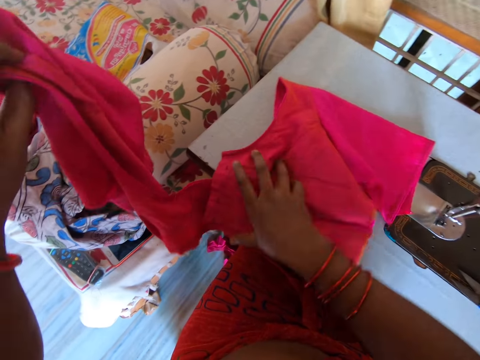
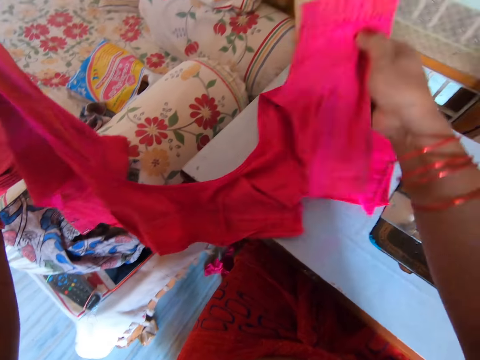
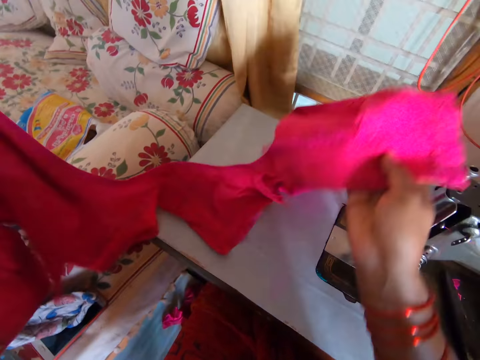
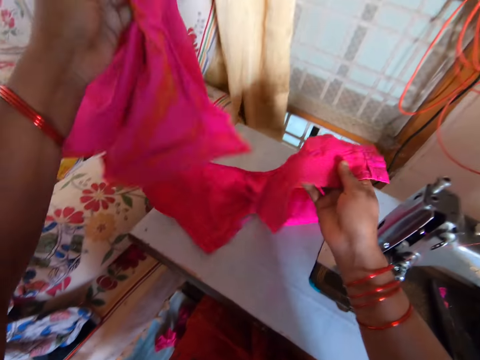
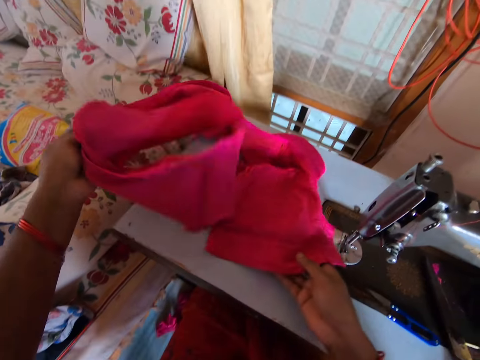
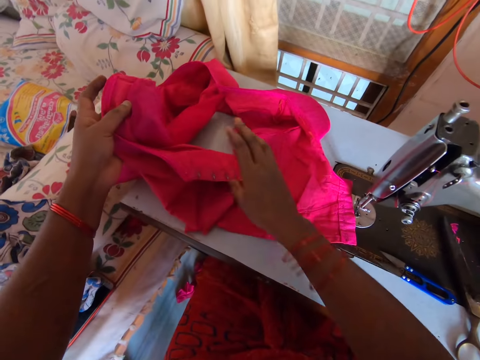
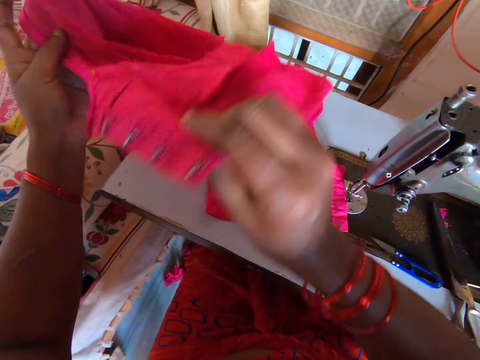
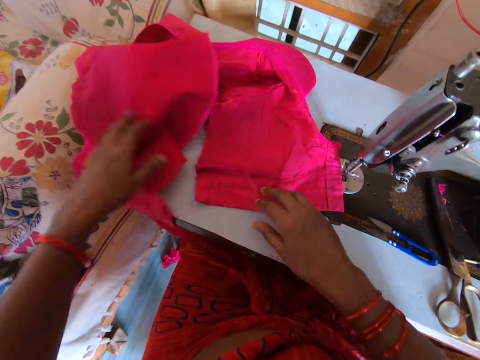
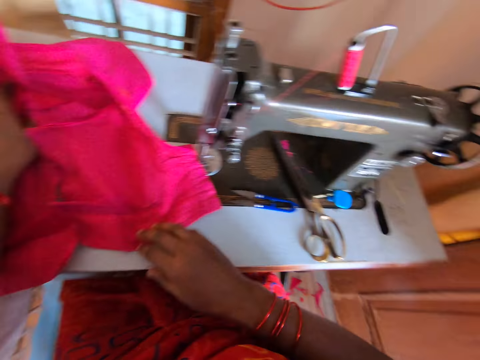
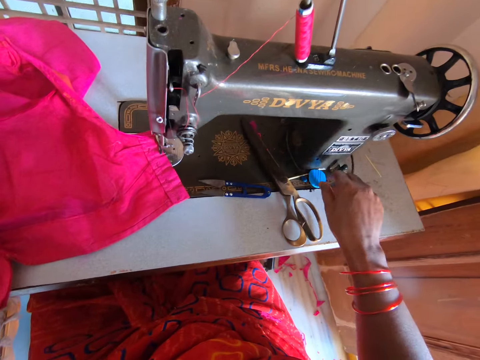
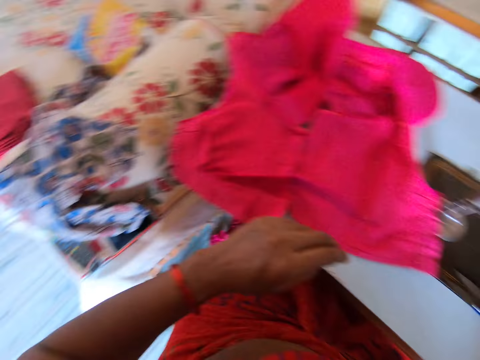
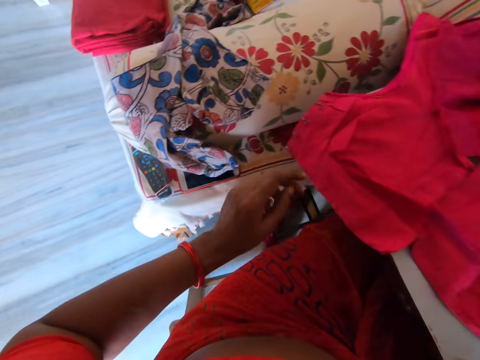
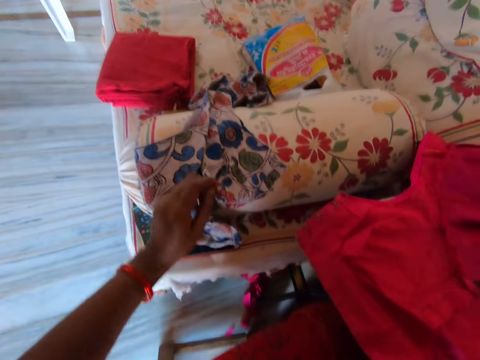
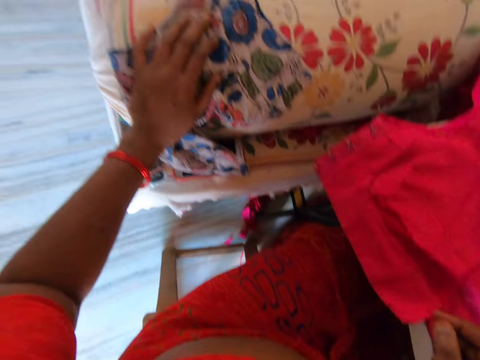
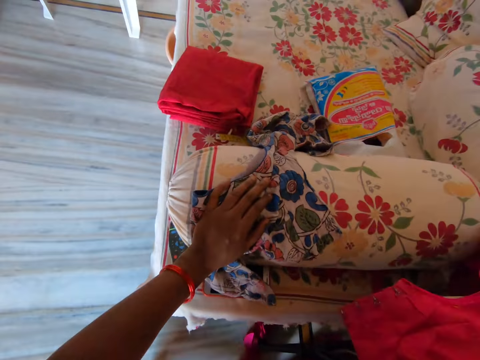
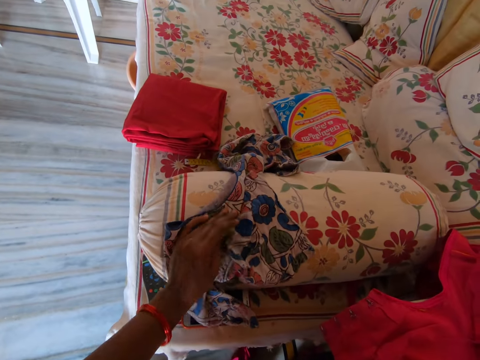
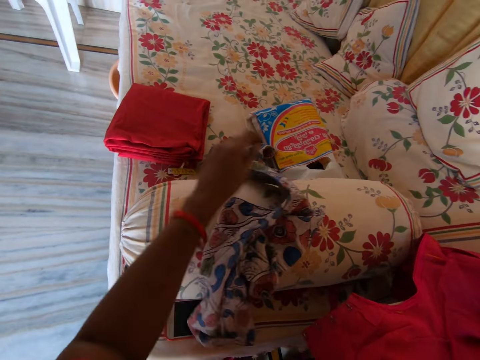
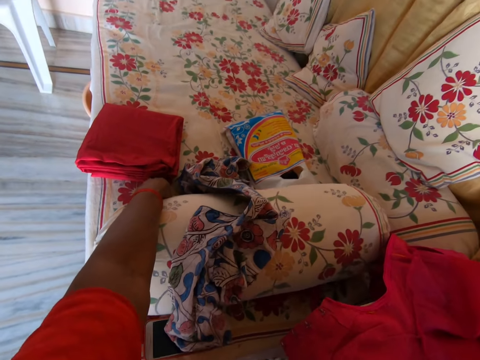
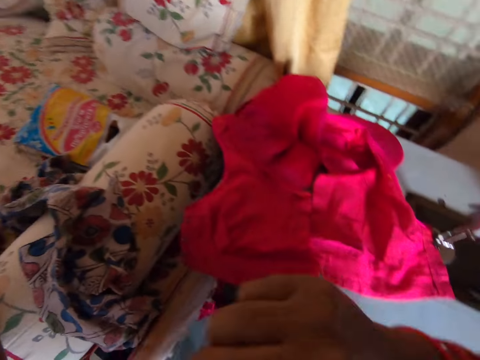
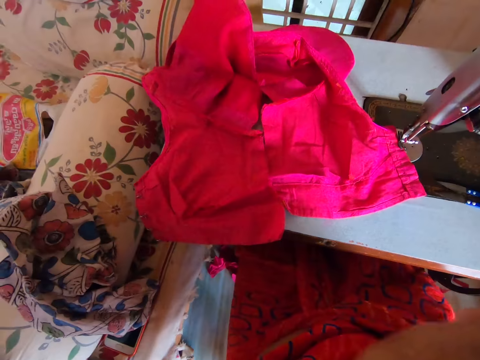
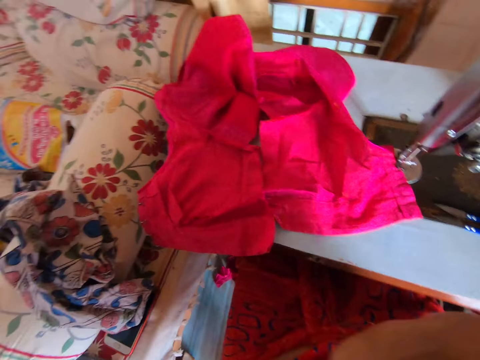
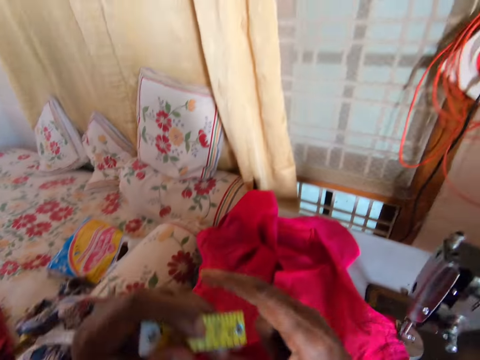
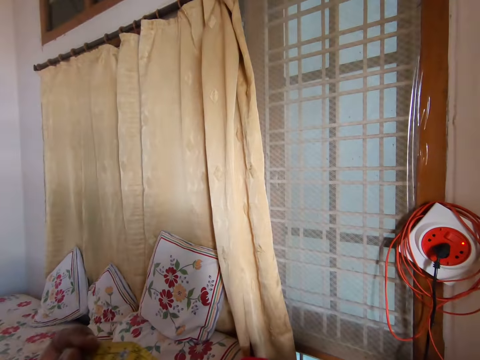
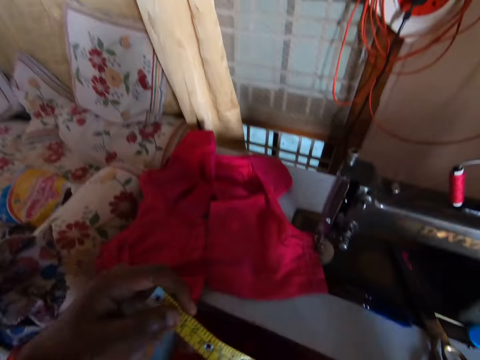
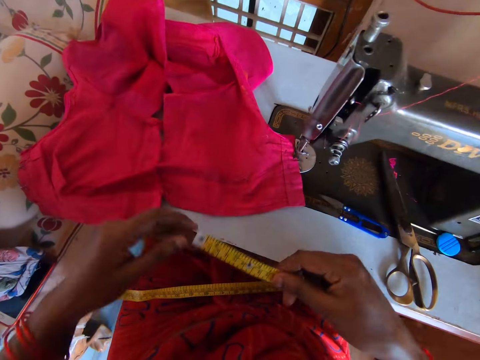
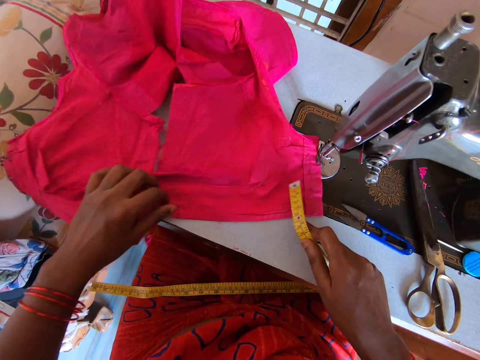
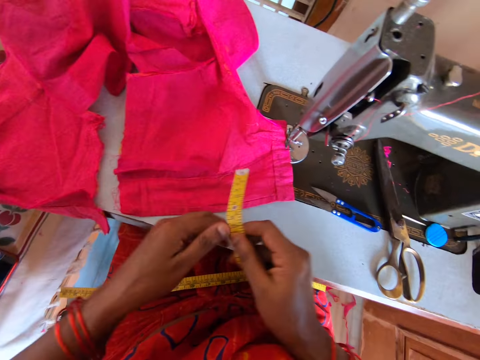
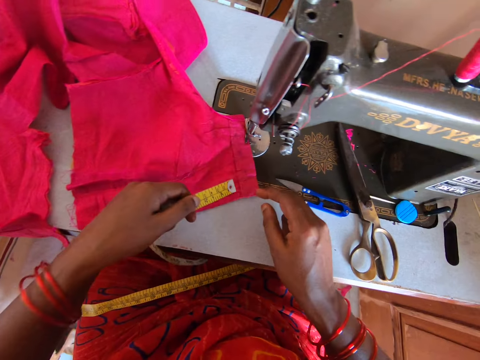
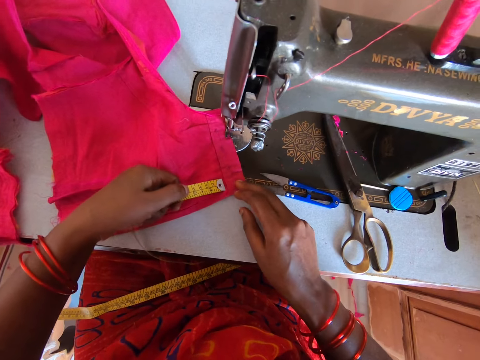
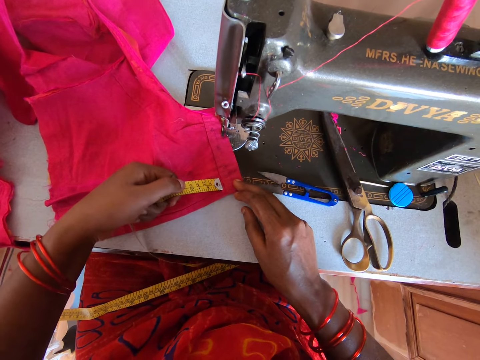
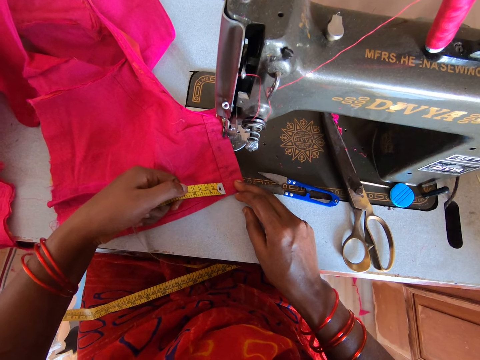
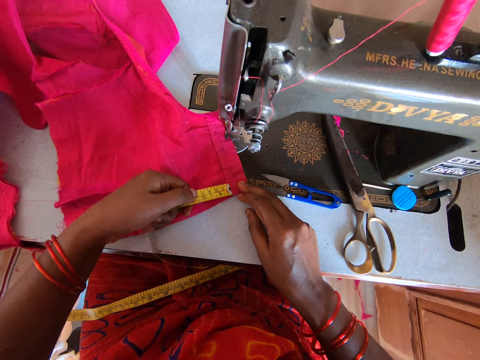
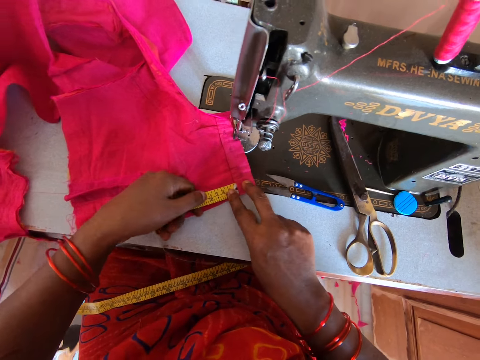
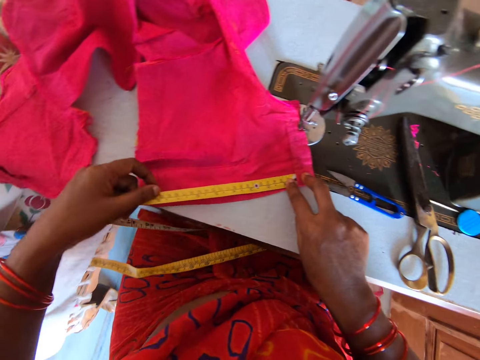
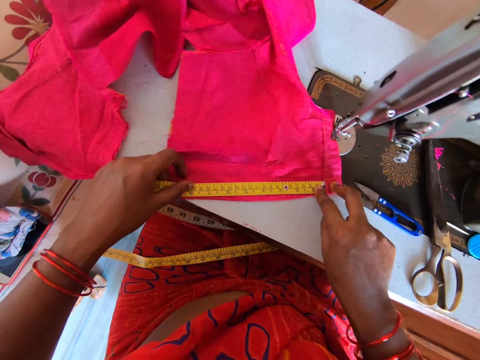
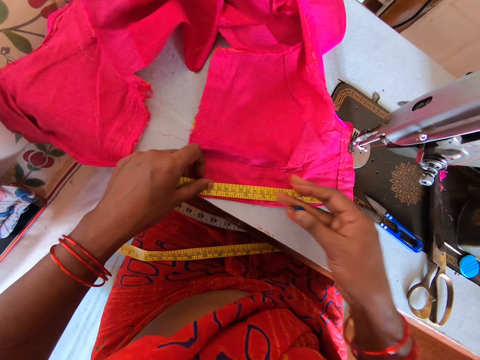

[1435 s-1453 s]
The camera wearer lifts the cloth. They check out the cloth. They straighten the cloth. They put the cloth on the sewing machine. They push the cloth. They pick up the cloth marker chalk on the sewing machine. They touch a fabric and look around. They move the fabric. They pick up a tape measure from the bed. They hold the tape measure. They straighten the cloth. They measure the cloth with the tape measure.

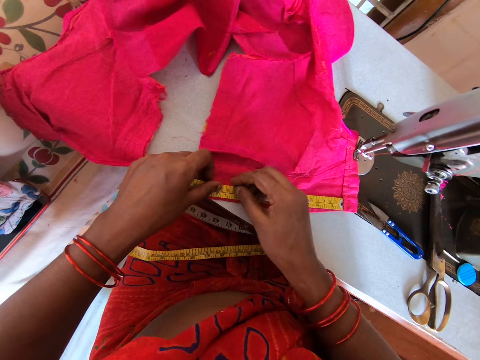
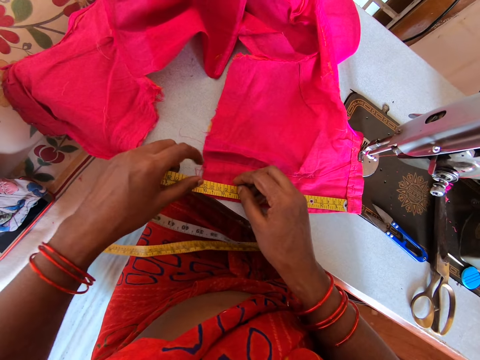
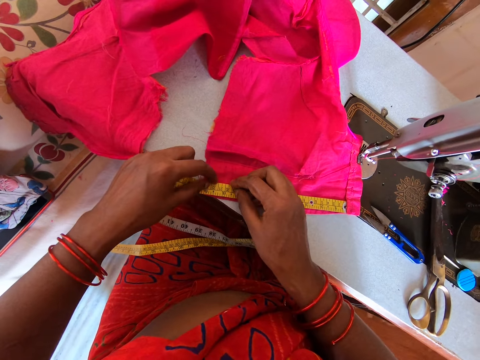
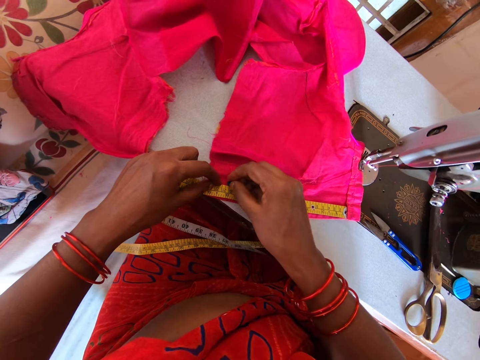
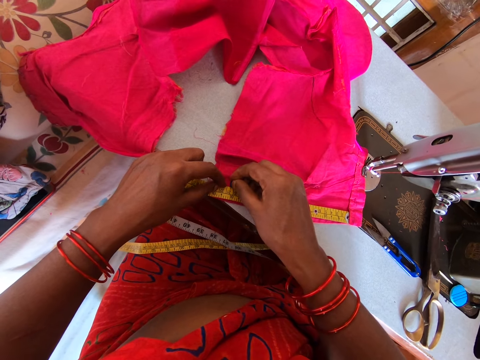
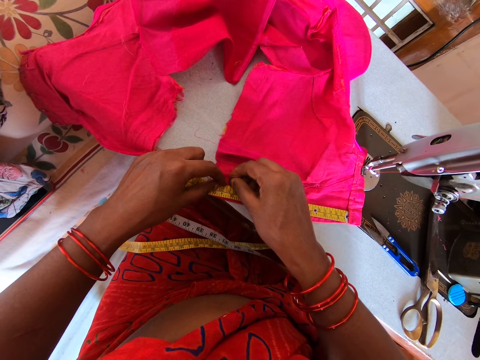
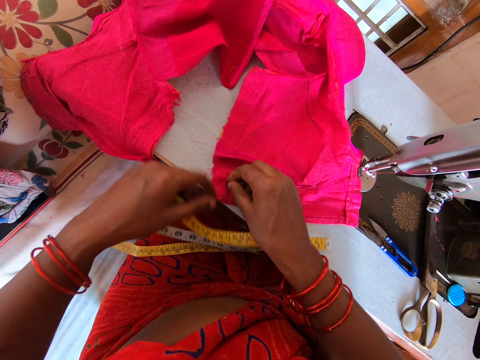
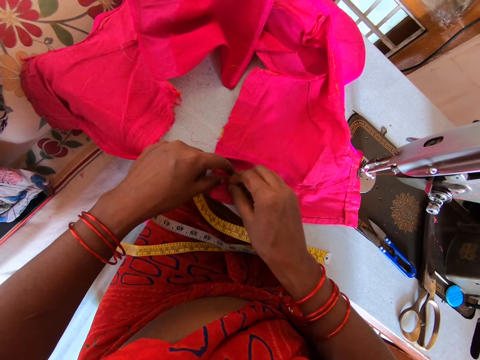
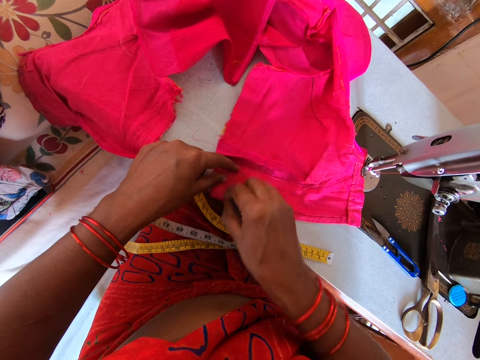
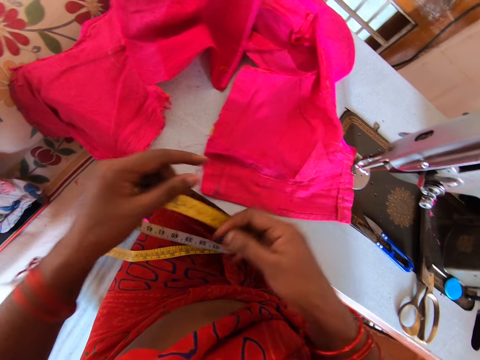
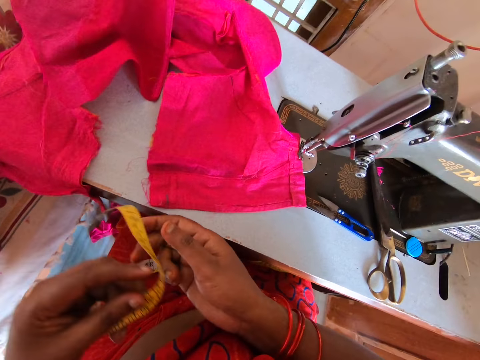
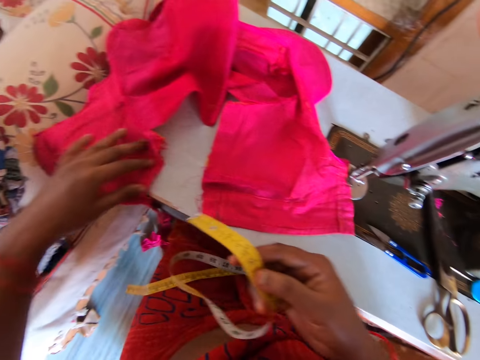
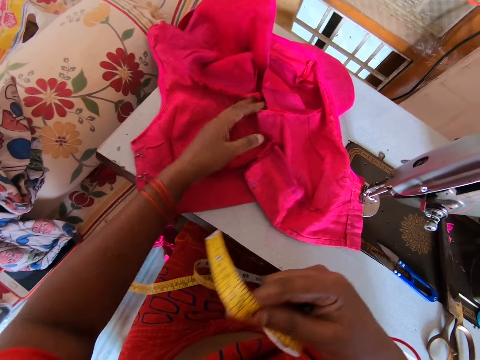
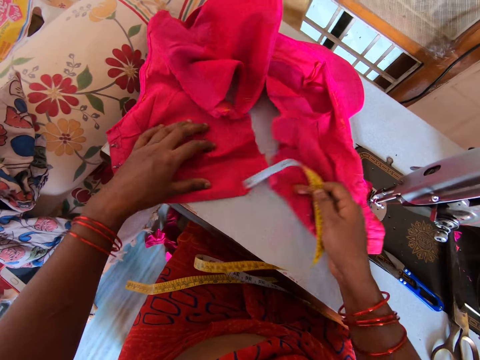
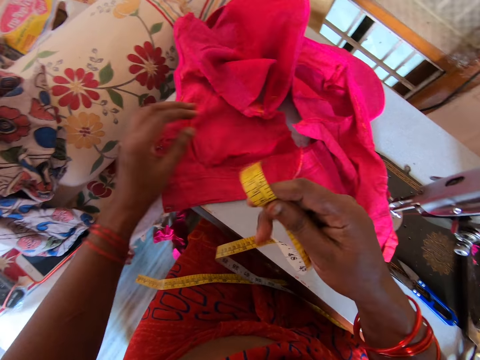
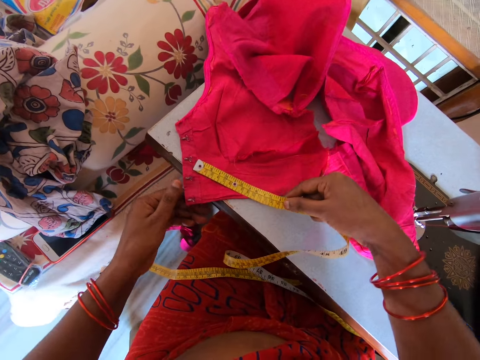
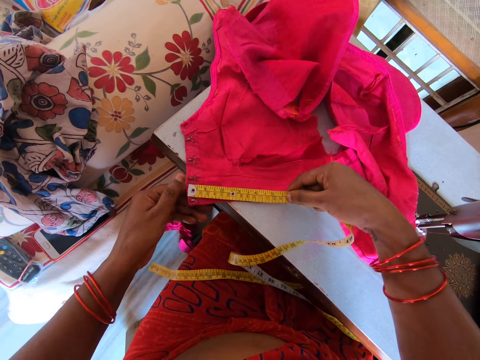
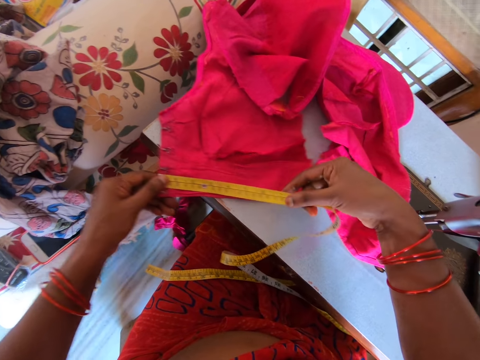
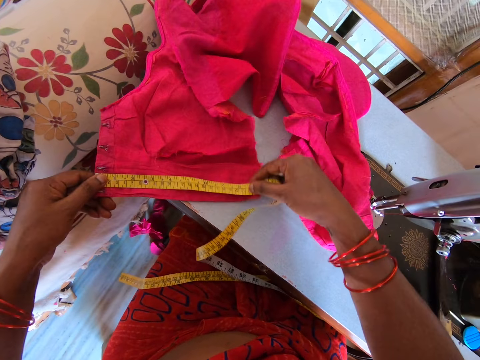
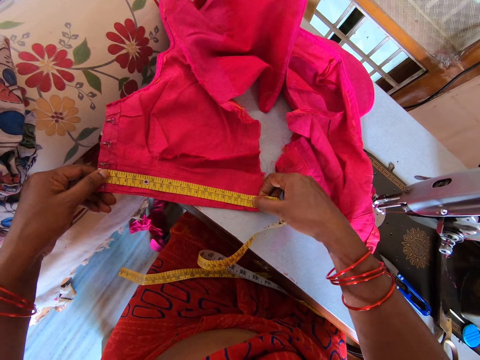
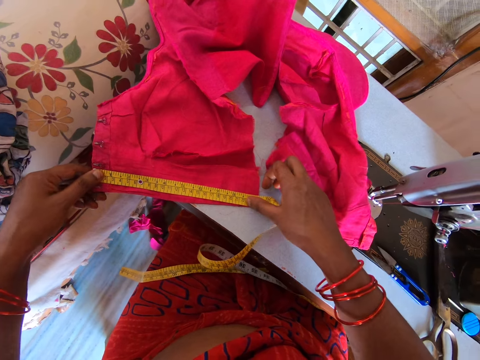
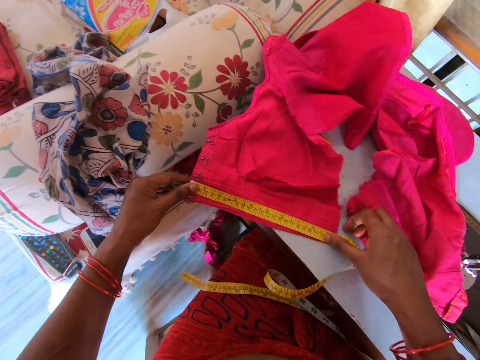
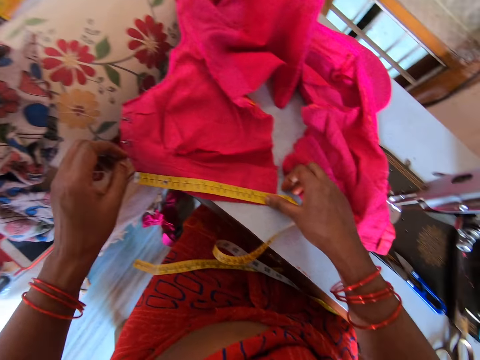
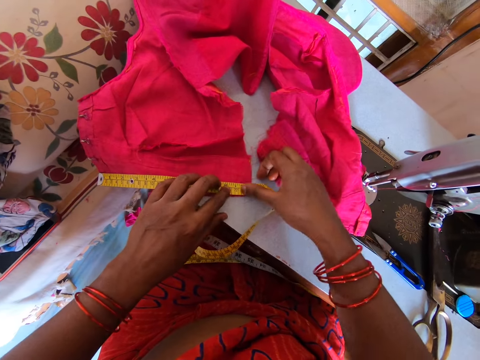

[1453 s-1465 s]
The camera wearer marks the cloth with the cloth marker chalk. They push the cloth on the sewing machine table. They measure the cloth with a tape measure.
